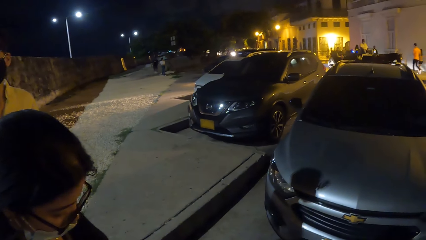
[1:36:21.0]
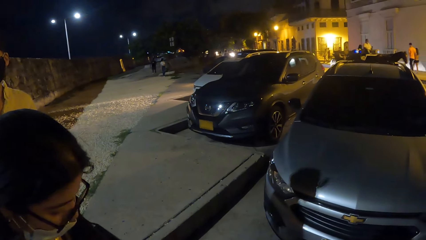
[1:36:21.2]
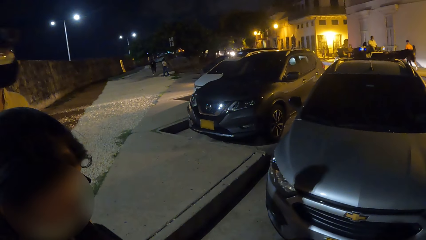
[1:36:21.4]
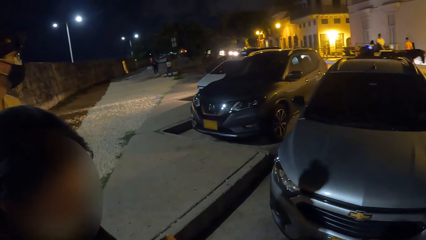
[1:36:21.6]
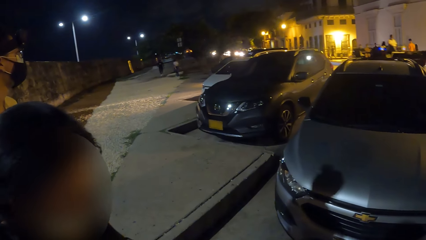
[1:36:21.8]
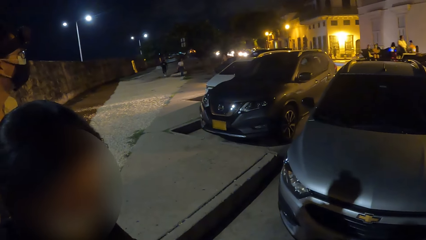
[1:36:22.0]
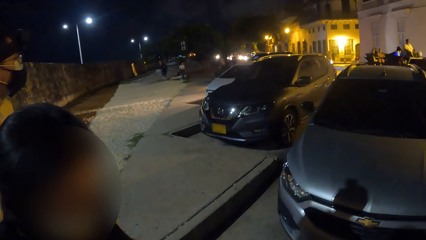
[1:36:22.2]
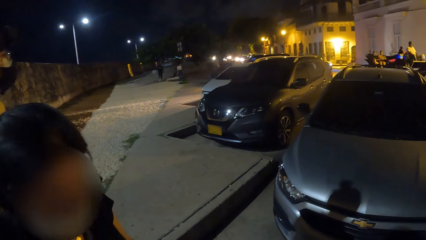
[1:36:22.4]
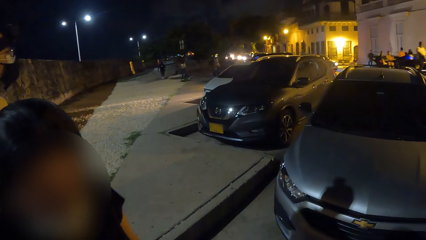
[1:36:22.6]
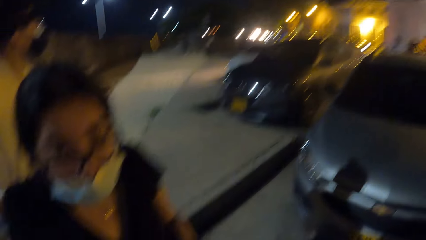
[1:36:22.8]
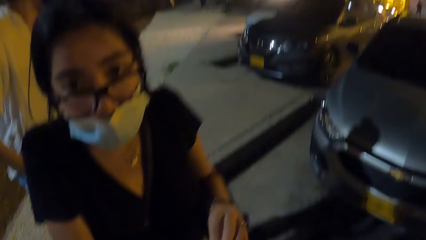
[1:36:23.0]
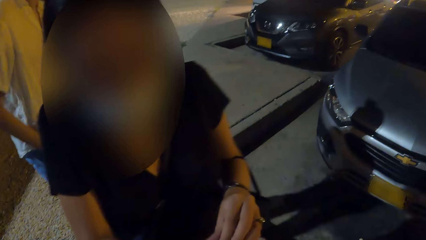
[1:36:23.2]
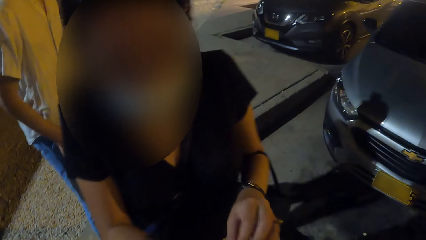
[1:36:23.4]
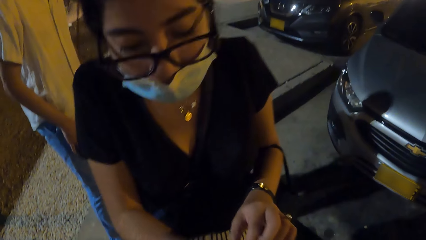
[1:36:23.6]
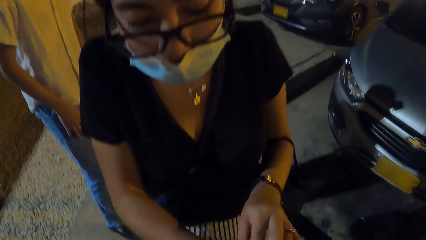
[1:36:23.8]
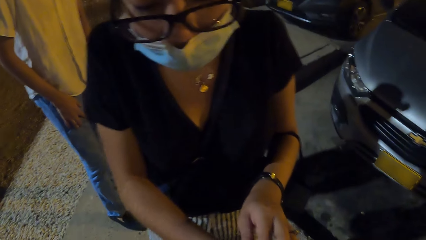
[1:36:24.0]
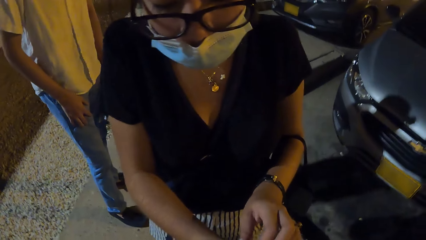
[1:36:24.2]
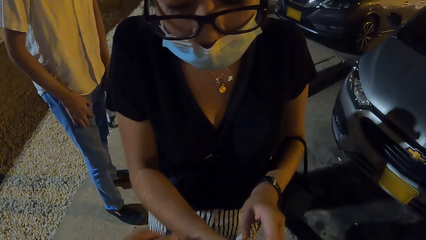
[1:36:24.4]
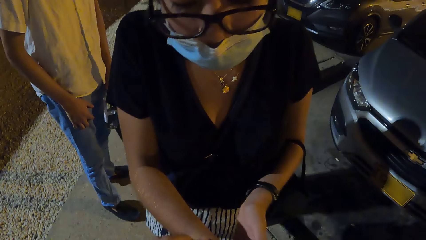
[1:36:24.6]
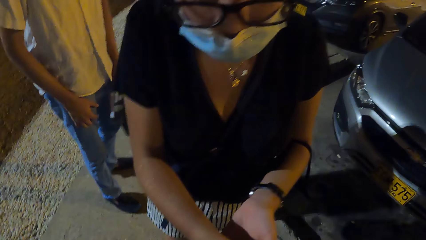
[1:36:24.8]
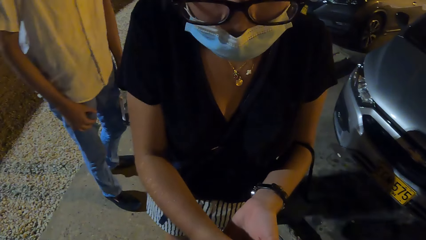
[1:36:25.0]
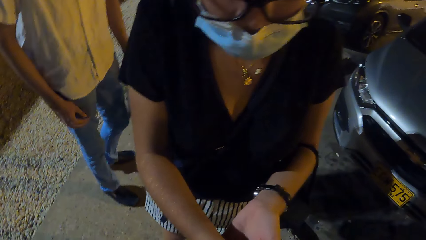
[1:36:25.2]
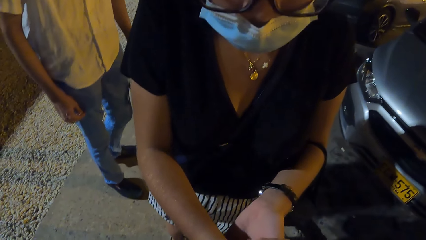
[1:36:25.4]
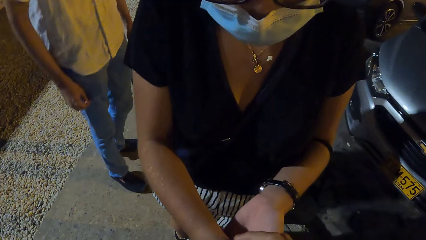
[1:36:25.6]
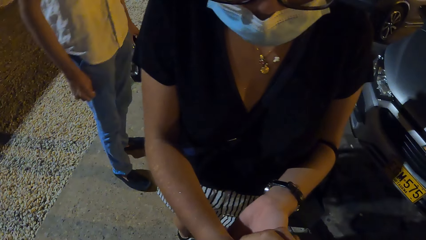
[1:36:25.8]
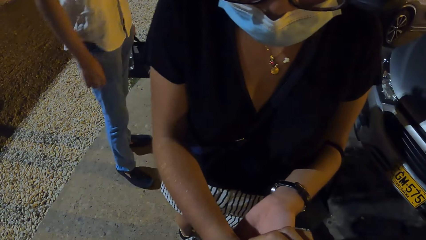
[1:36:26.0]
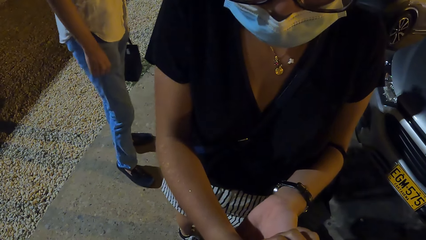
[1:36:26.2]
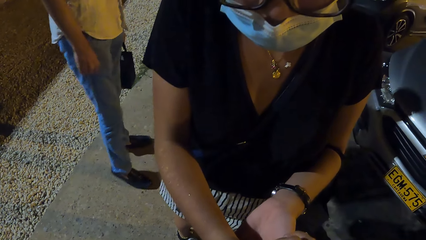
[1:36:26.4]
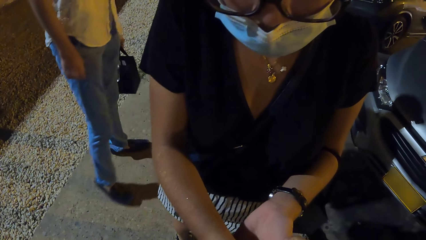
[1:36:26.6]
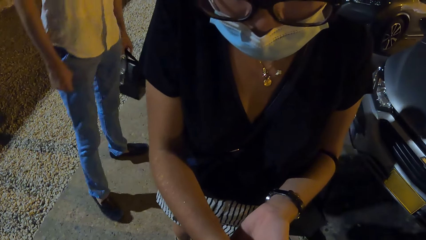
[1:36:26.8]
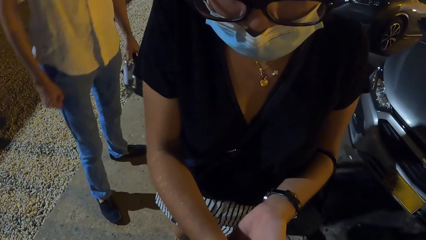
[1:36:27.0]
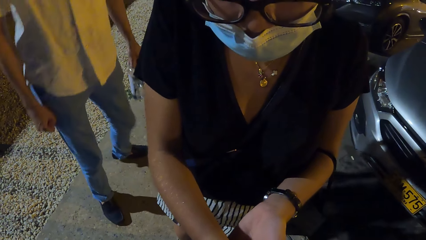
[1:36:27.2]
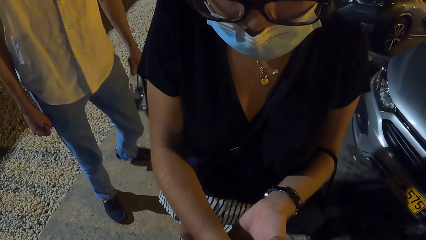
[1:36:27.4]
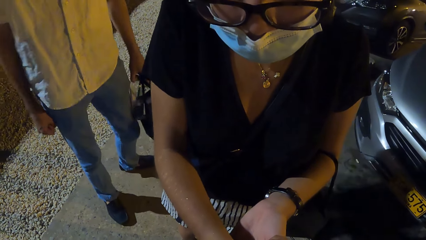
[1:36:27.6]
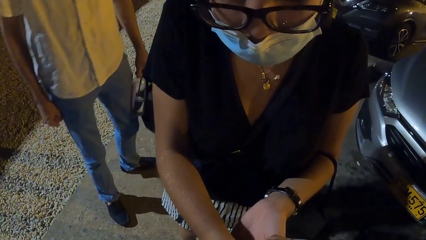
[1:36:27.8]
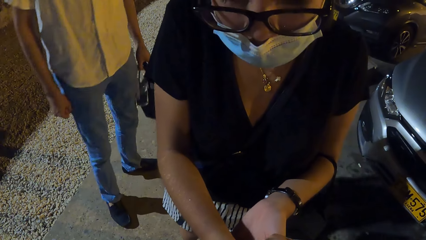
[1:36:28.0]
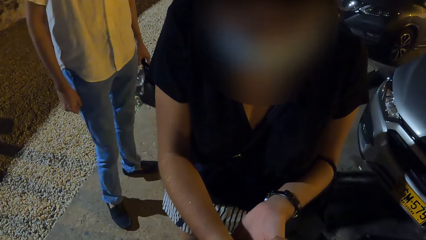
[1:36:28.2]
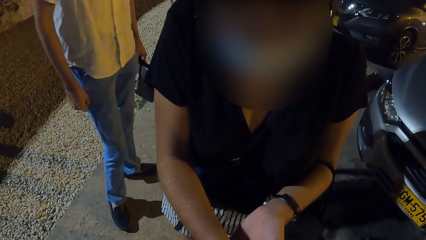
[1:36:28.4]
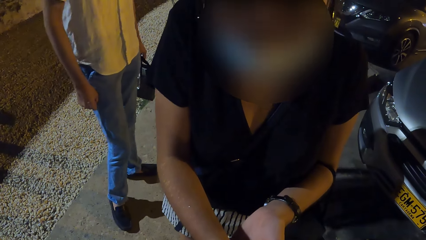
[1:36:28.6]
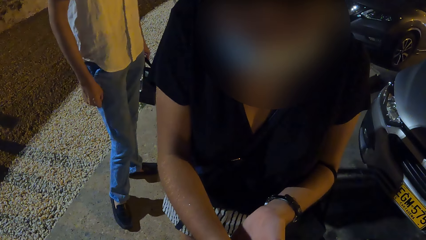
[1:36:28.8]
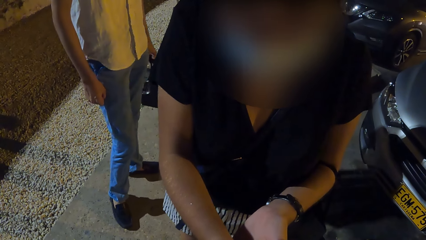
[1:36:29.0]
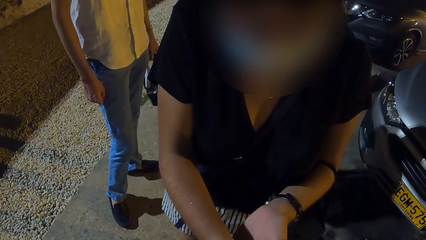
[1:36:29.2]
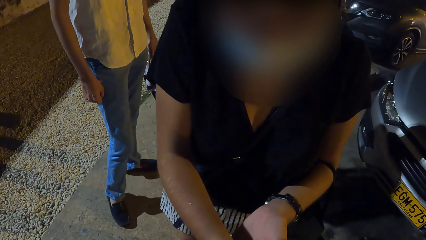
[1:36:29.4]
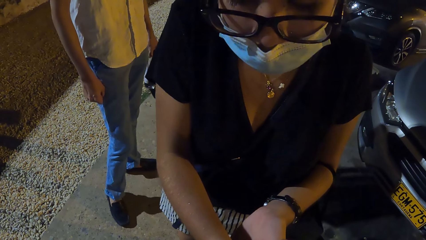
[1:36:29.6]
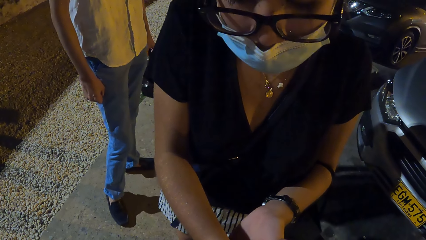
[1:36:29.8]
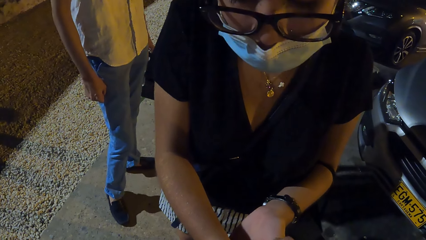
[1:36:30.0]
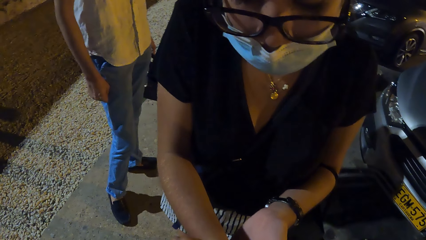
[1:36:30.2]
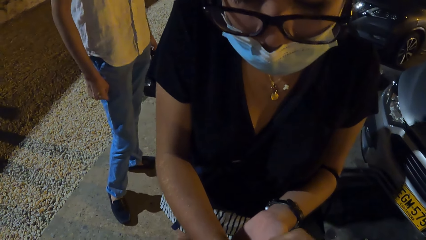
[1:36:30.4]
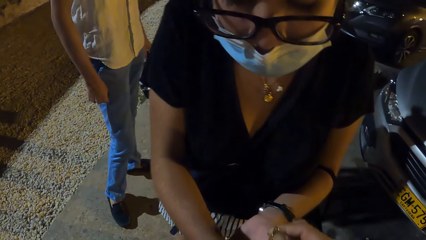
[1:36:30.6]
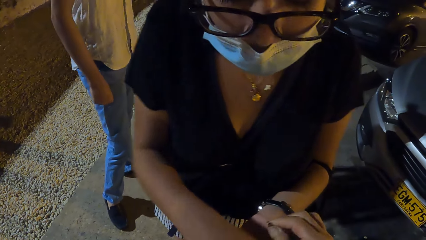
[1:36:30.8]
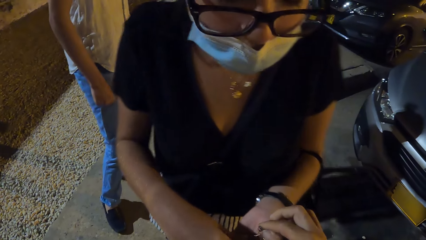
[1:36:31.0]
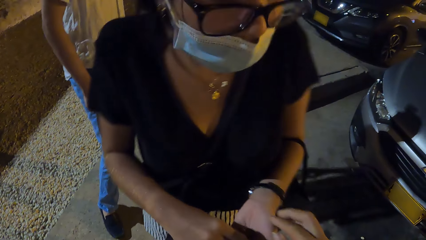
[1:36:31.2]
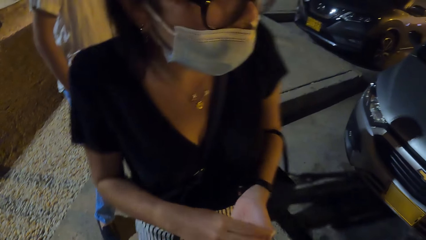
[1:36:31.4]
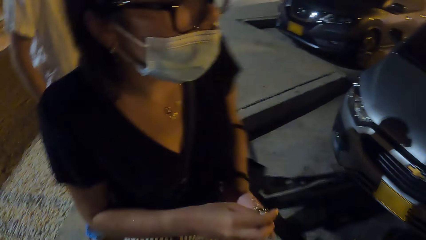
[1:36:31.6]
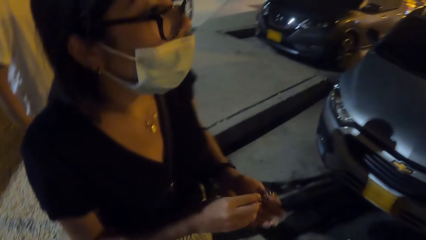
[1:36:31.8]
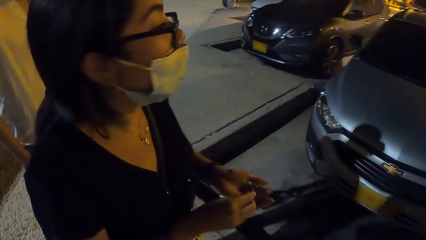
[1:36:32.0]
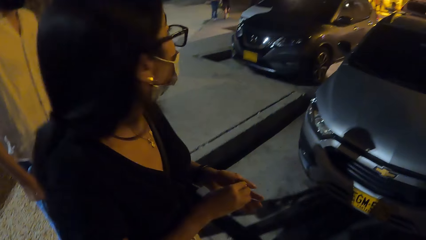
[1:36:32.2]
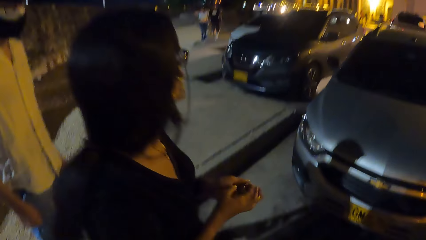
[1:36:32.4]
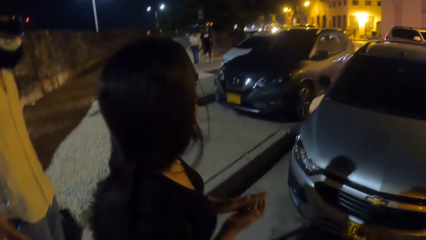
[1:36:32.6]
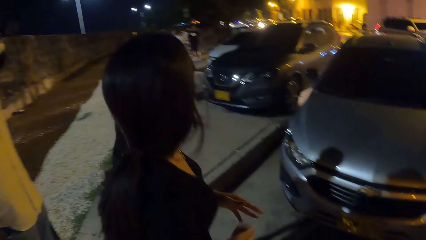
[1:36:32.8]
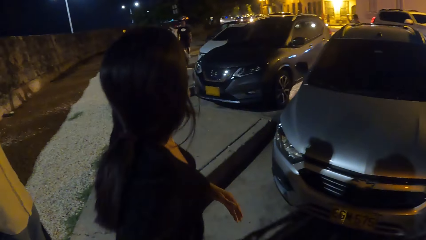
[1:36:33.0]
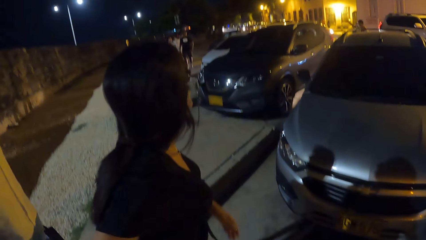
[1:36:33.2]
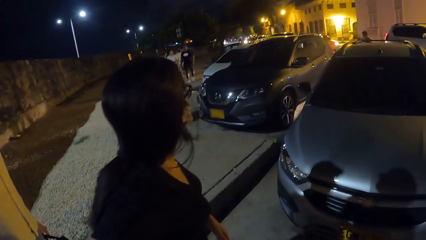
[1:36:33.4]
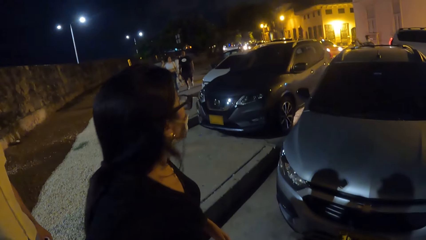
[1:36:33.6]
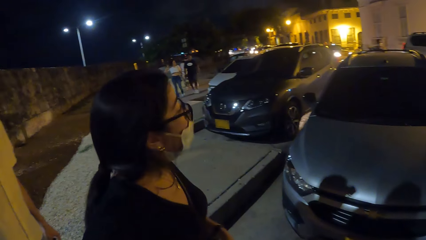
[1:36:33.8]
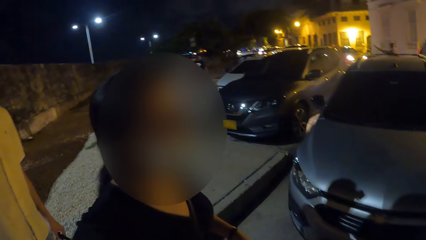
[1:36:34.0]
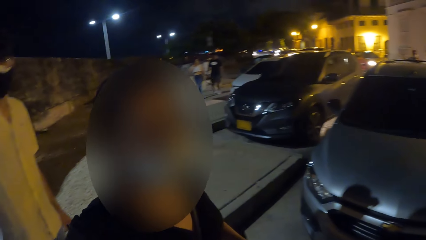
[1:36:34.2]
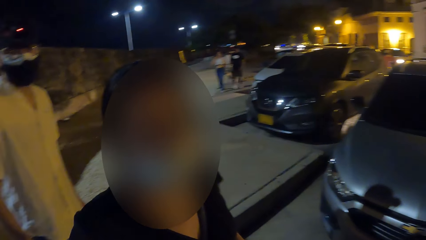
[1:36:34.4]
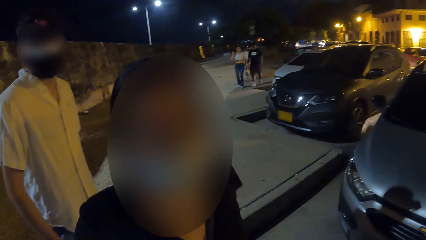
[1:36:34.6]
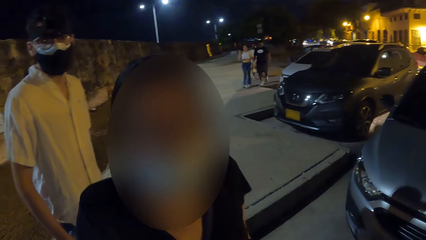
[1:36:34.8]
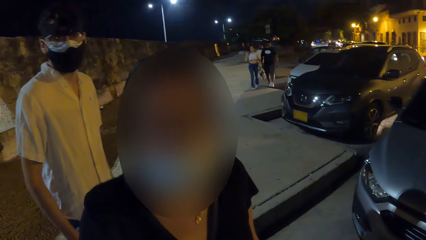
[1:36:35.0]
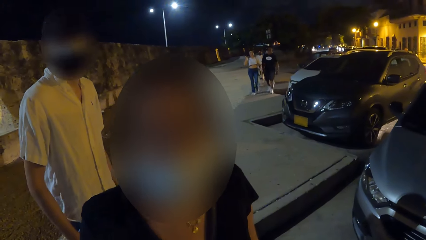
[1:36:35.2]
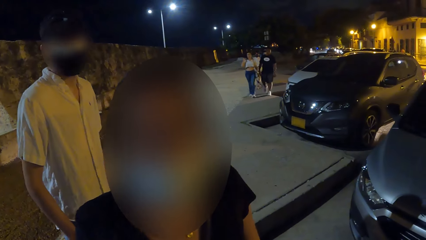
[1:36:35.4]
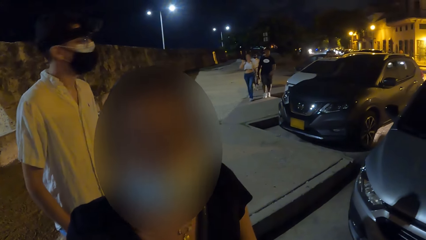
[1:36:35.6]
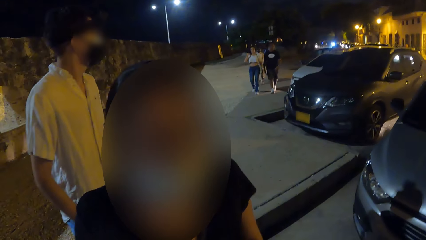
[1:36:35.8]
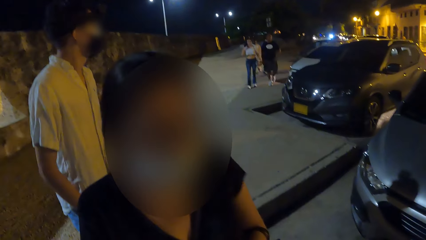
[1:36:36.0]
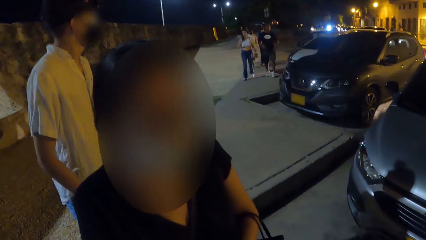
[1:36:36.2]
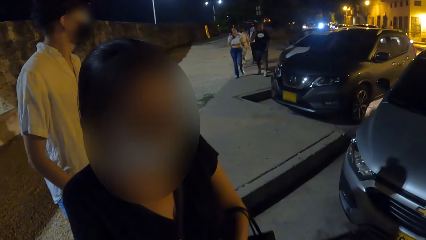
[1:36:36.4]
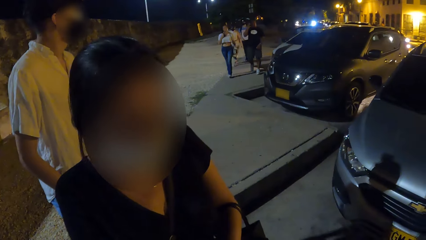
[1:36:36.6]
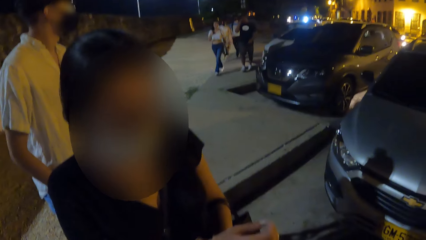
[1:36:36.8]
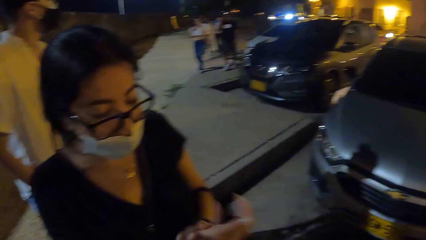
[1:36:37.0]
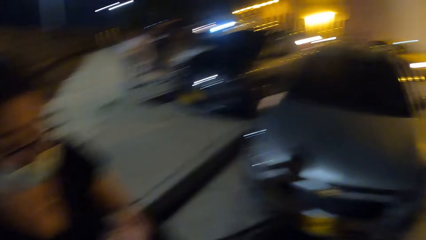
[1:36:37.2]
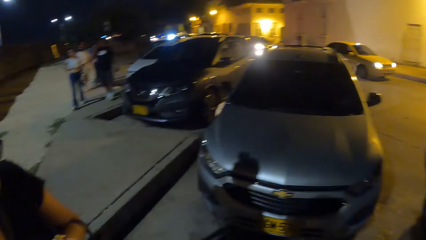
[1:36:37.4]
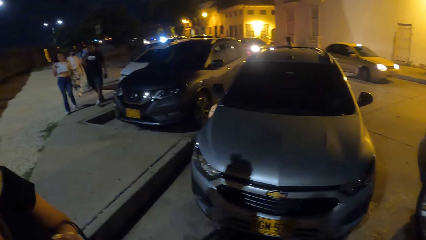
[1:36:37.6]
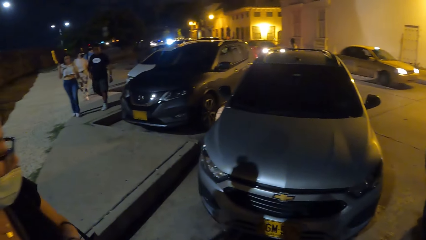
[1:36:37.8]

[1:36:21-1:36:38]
The camera wearer interacts with a lady. They remove the lady's wrist watch. They hand the lady the wrist watch. The lady holds her wrist watch in hand. The lady looks around the parking lot.
